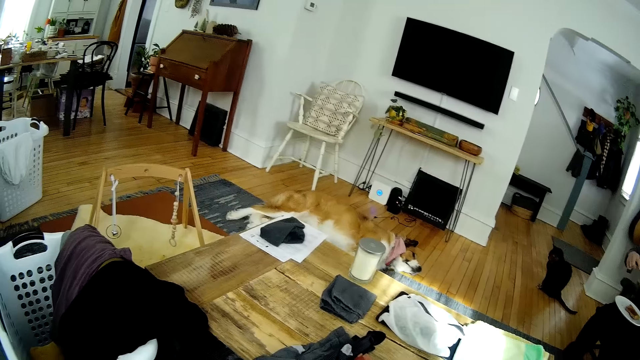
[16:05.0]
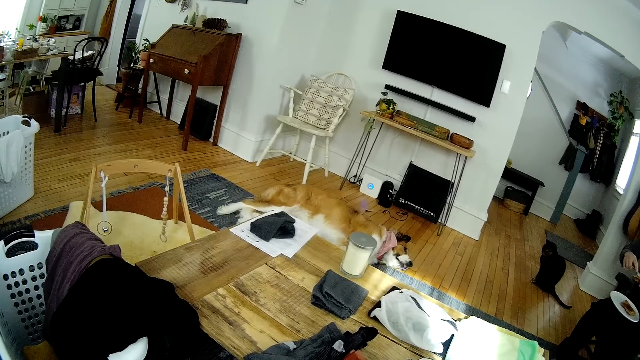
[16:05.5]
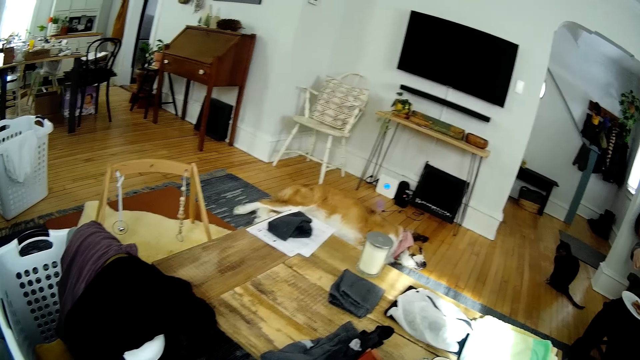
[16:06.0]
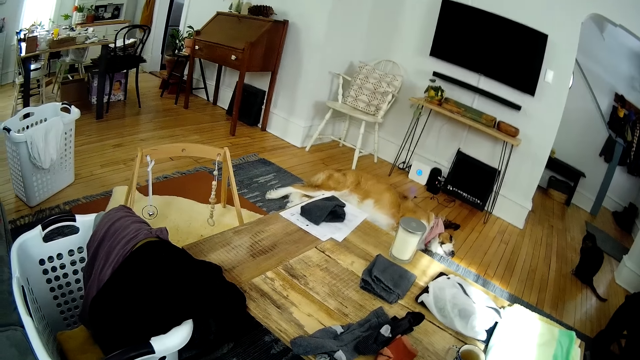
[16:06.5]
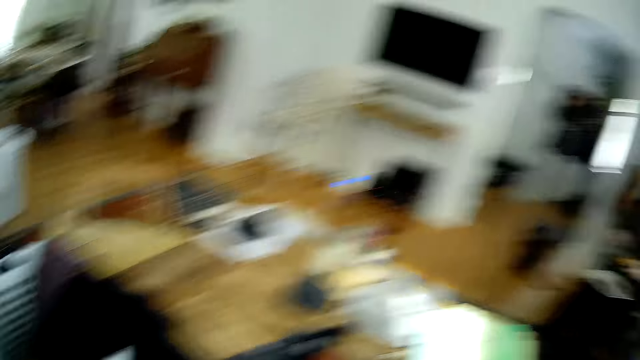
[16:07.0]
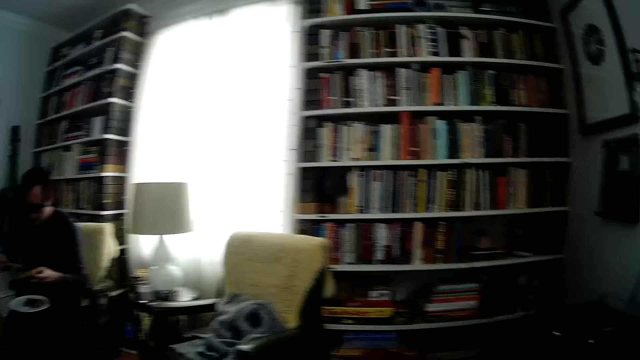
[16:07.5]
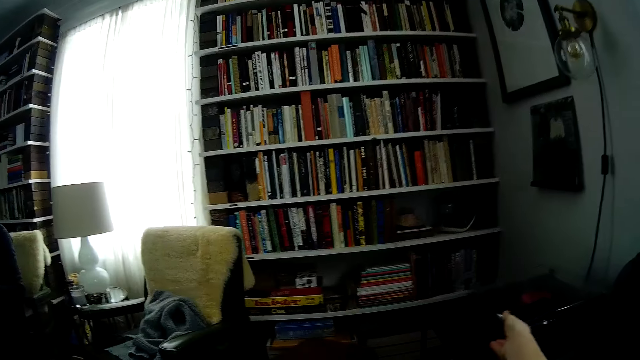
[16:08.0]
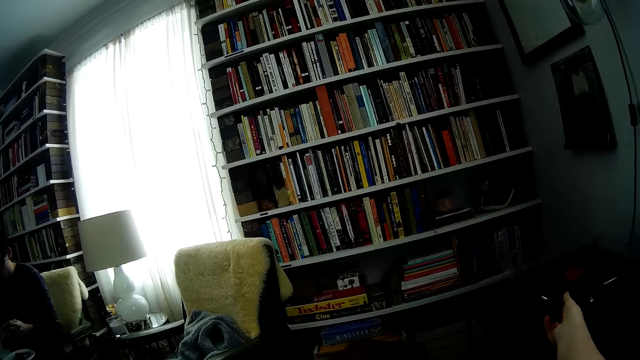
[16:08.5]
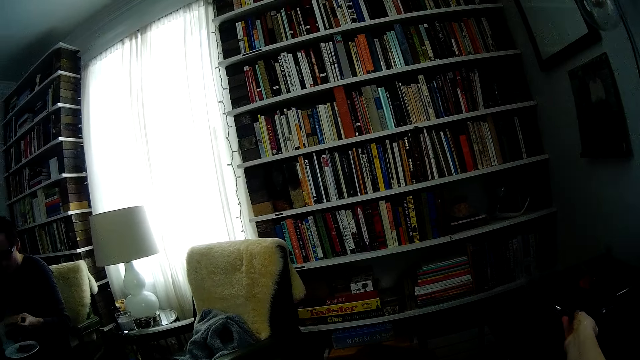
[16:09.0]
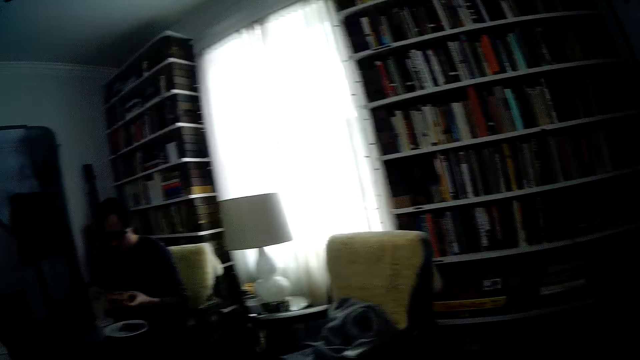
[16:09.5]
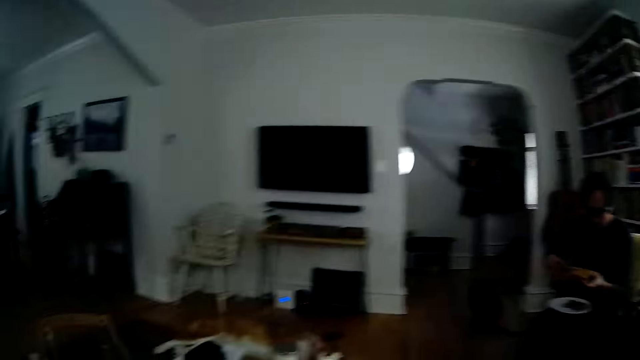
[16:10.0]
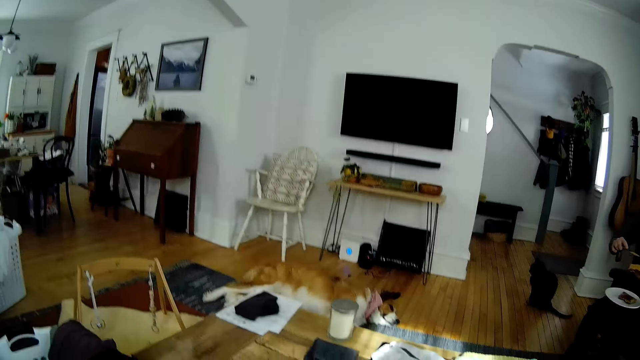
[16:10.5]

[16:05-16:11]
The camera wearer picks a phone on a table by the wall in the living room with her right hand. A man applies butter on the bread.

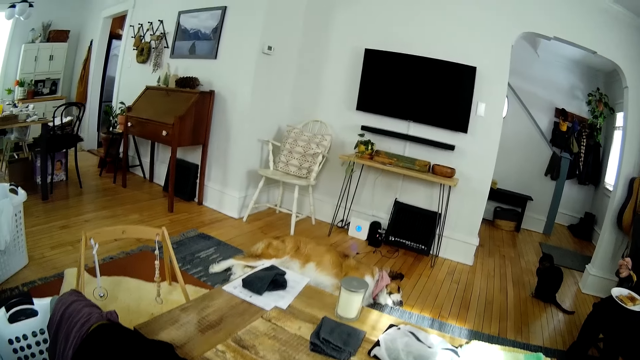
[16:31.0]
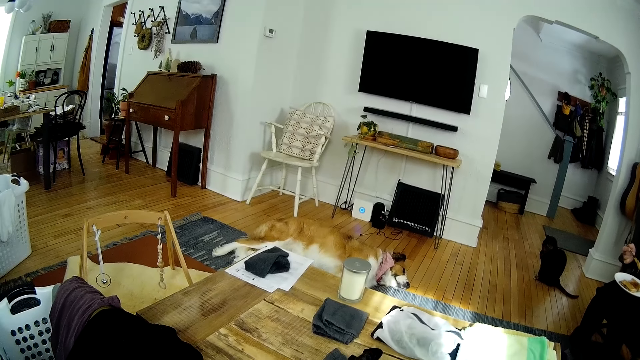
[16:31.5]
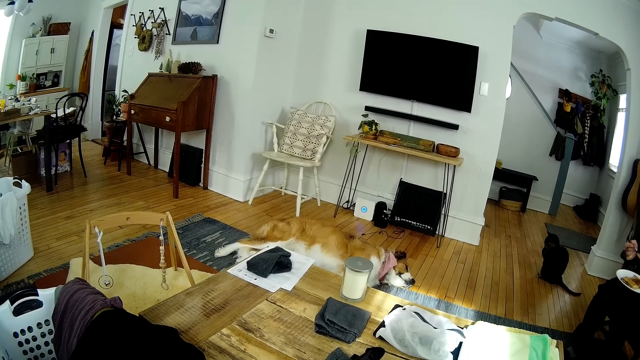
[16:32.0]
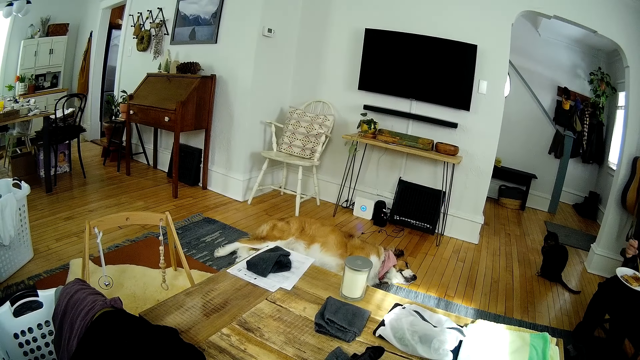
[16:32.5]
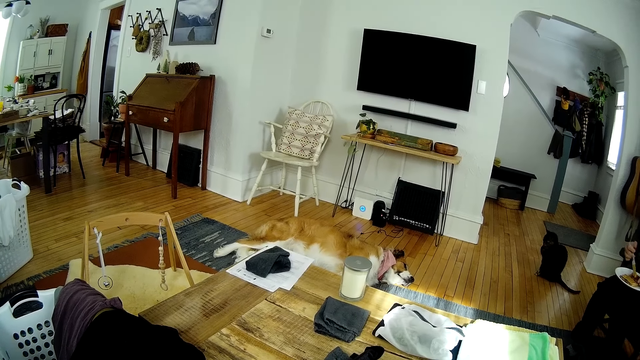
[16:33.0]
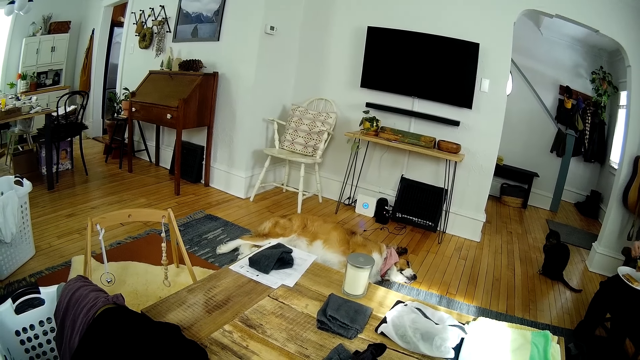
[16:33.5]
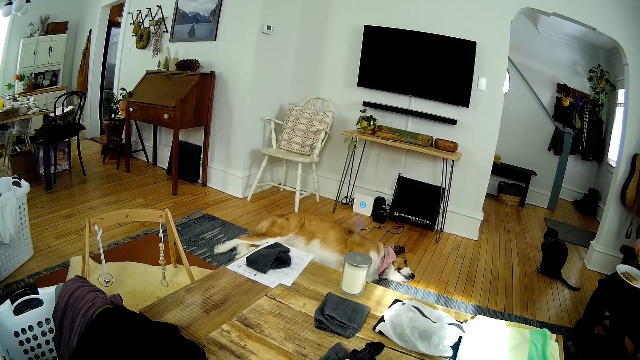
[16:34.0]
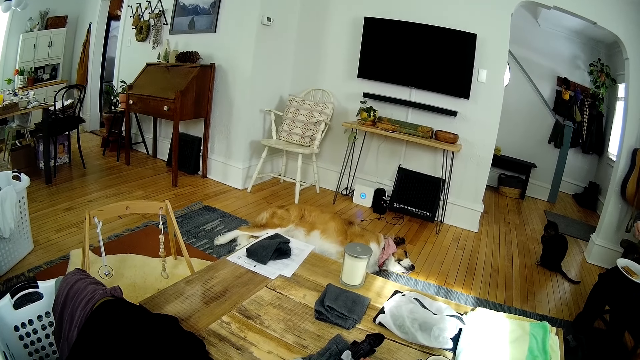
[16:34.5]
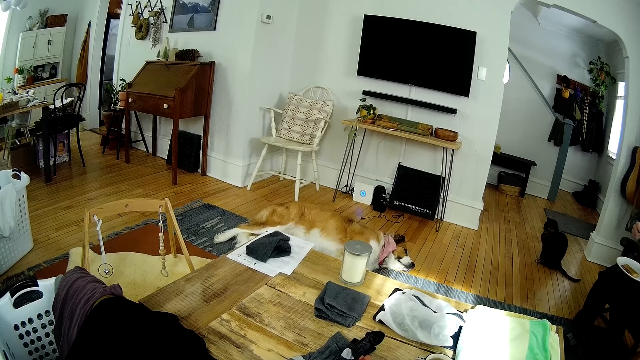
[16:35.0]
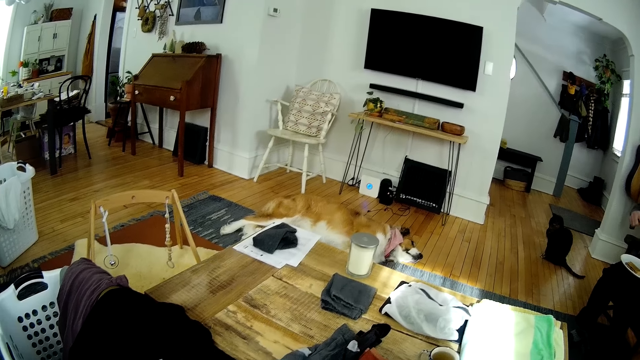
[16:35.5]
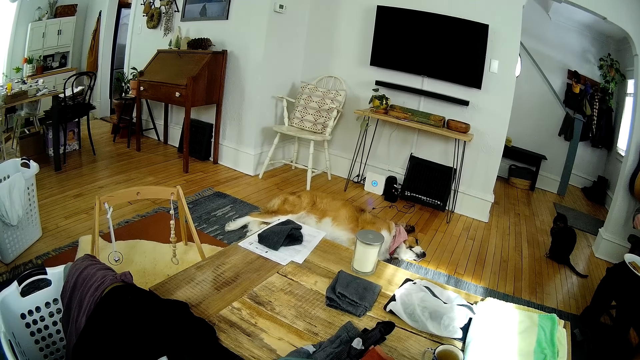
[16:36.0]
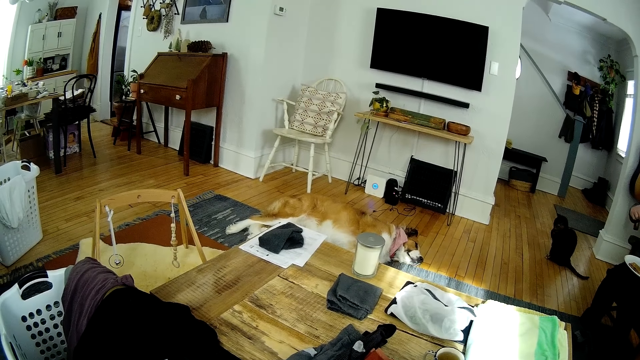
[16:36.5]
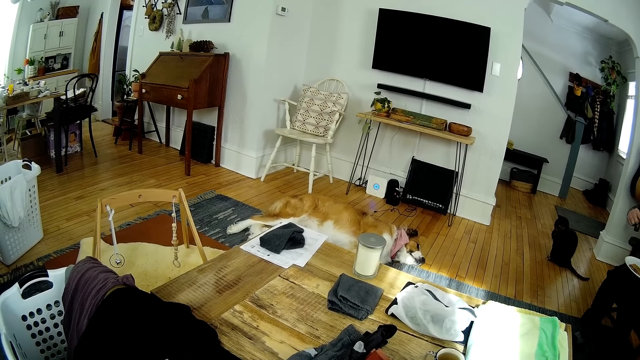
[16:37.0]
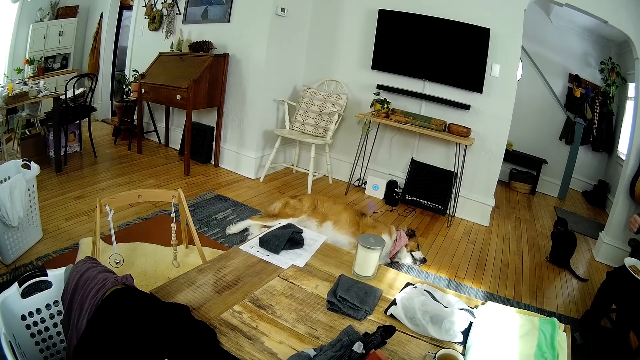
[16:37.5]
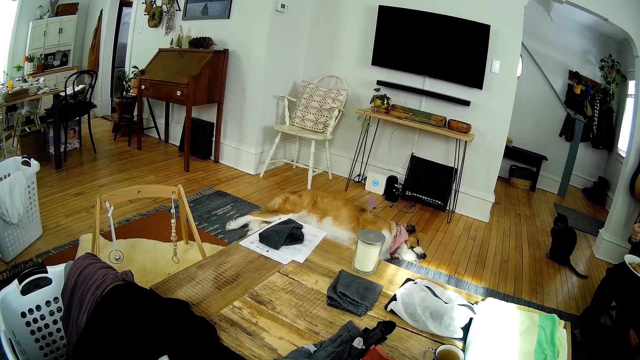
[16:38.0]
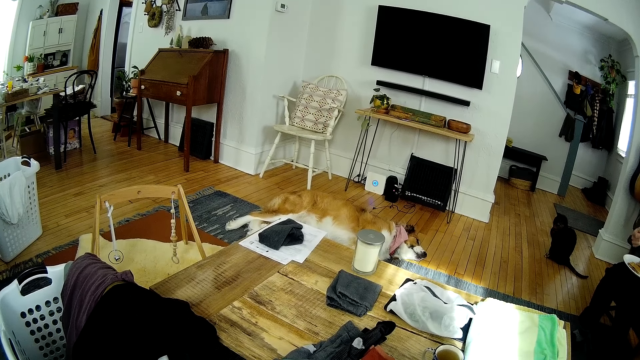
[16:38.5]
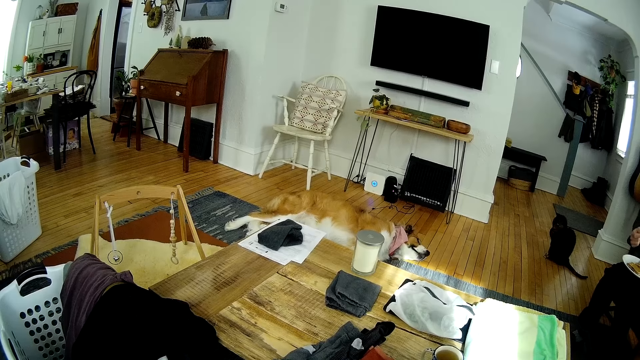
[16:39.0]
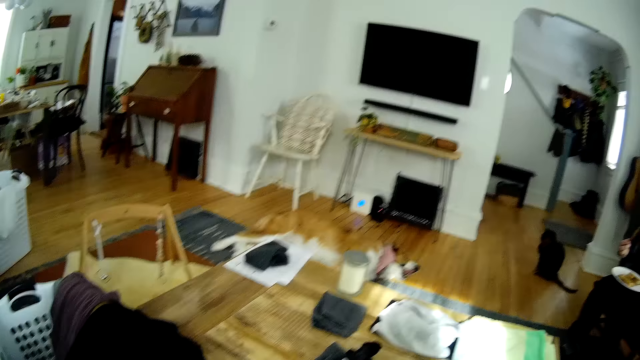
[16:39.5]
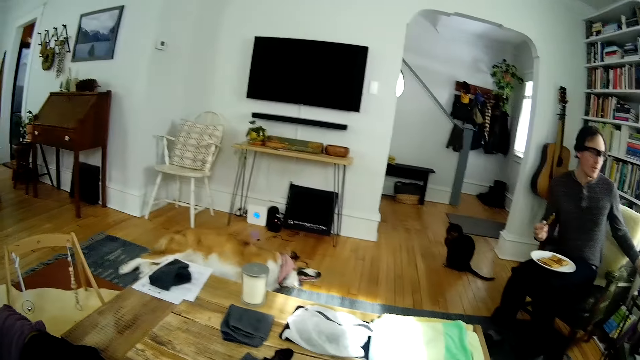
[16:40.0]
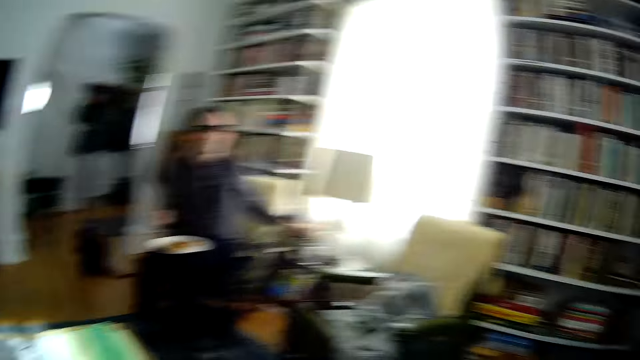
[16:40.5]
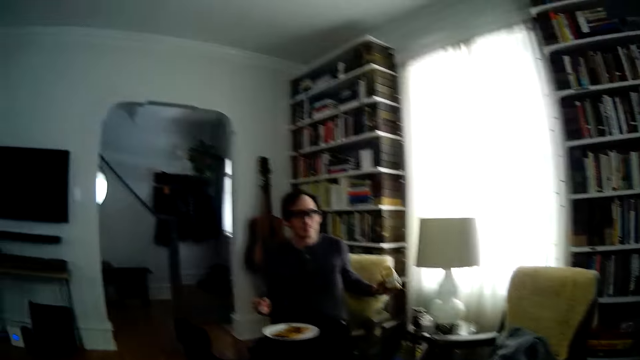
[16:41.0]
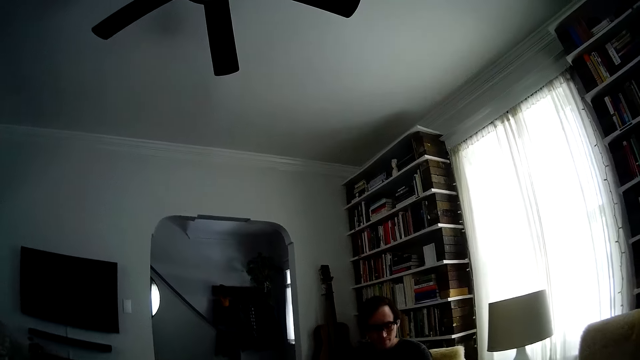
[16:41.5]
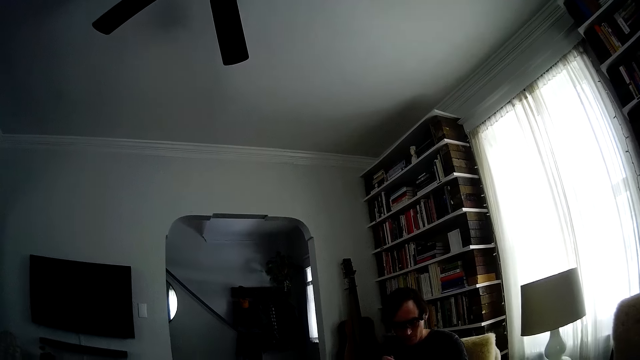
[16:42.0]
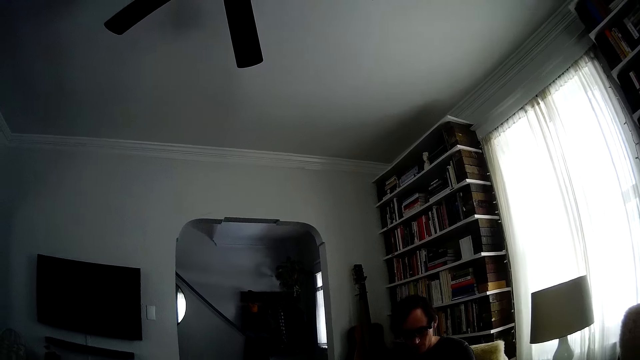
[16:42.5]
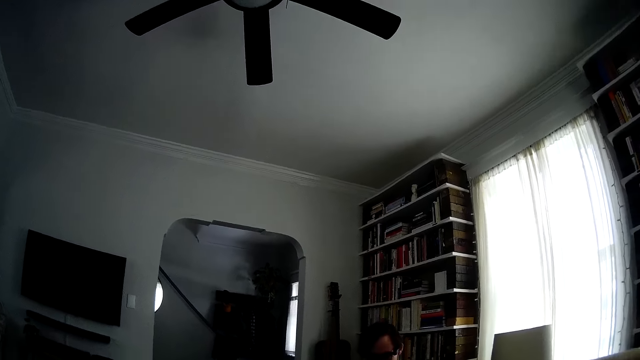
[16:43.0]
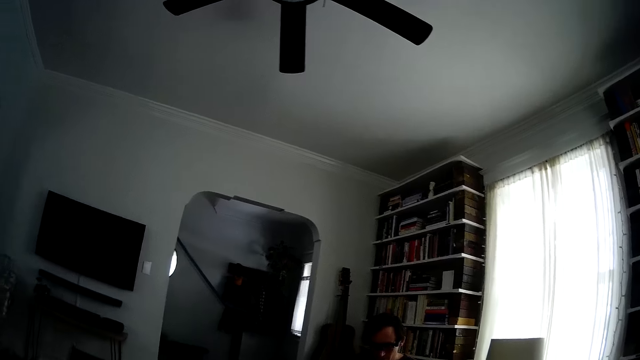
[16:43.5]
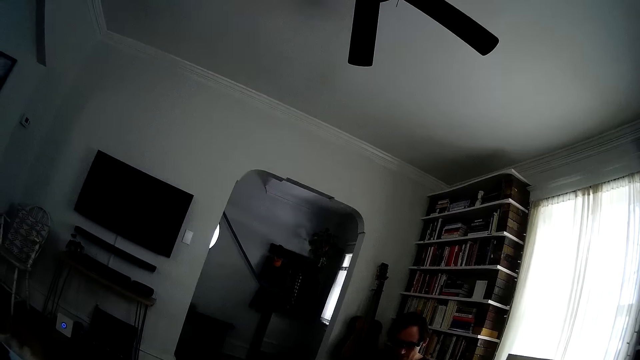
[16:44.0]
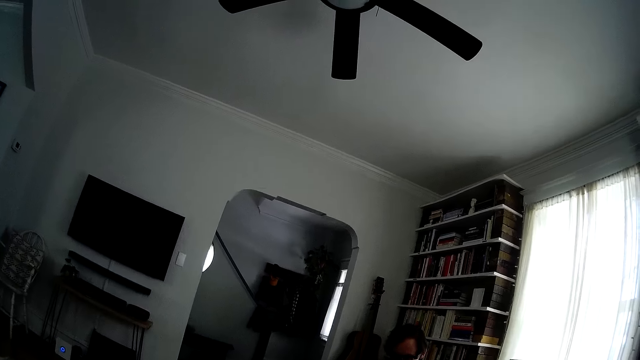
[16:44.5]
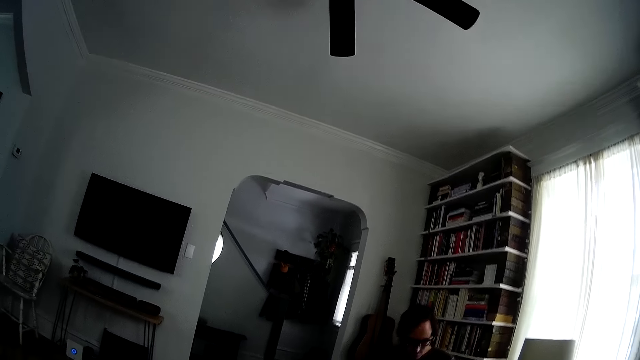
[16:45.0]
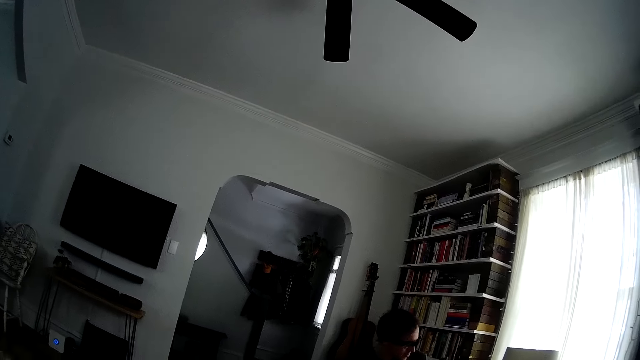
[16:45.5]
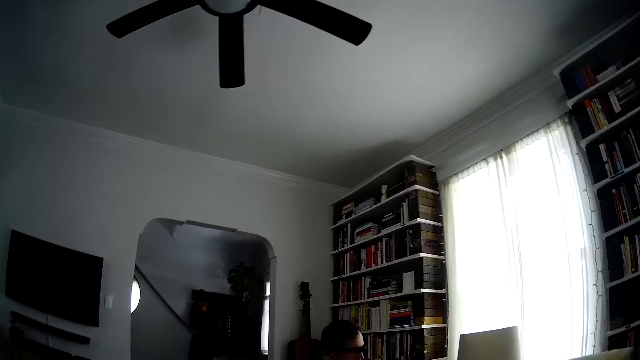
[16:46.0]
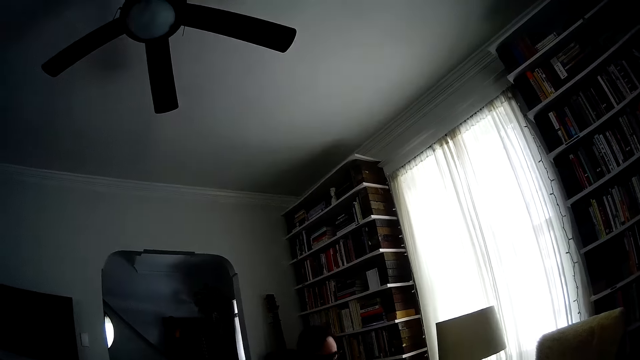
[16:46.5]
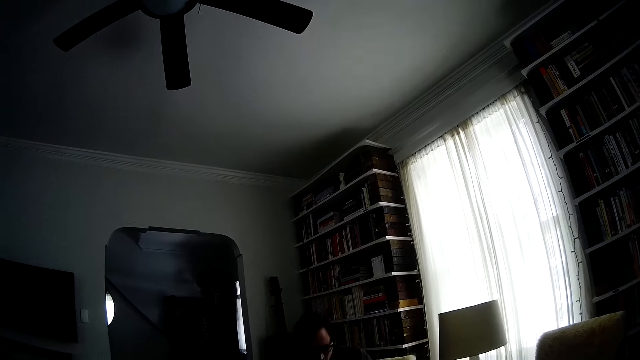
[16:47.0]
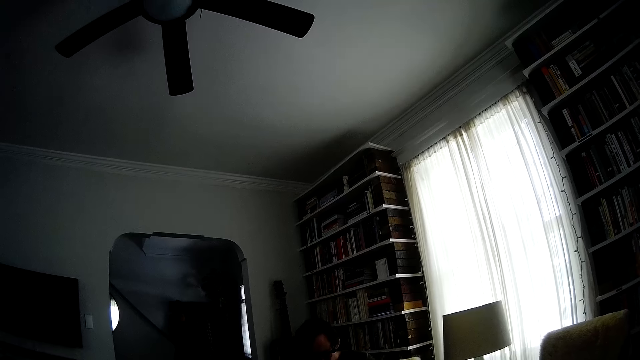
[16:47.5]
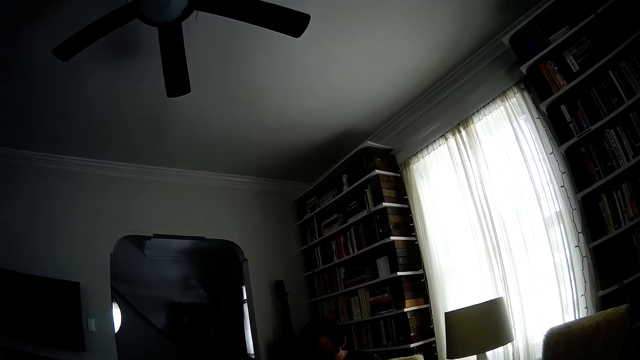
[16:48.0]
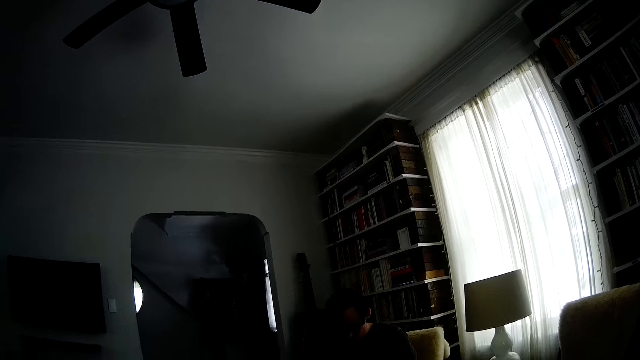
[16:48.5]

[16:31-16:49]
A man spreads peanut butter on the toast in his left hand with the table knife in his right hand. The man interacts with the camera wearer. The man picks the jar of peanut butter on the lamp table with his left hand. The camera wearer interacts with the man.
